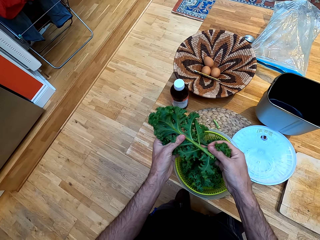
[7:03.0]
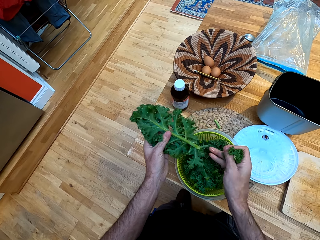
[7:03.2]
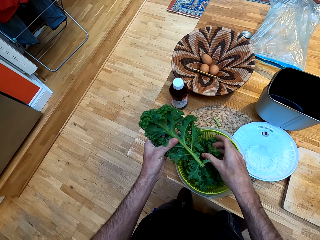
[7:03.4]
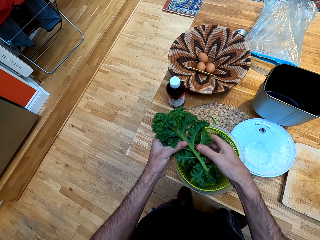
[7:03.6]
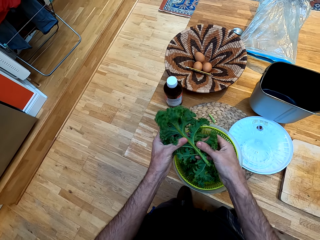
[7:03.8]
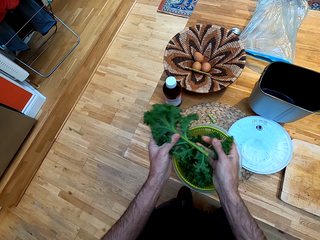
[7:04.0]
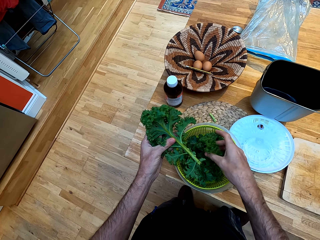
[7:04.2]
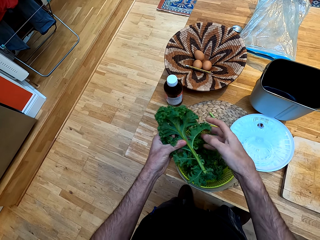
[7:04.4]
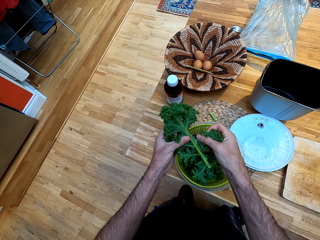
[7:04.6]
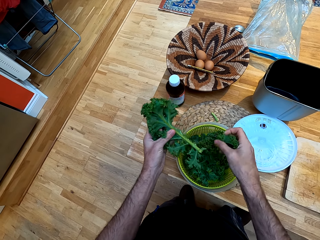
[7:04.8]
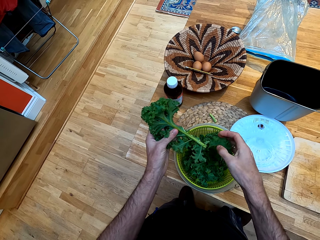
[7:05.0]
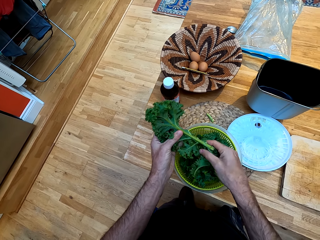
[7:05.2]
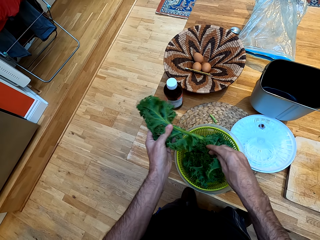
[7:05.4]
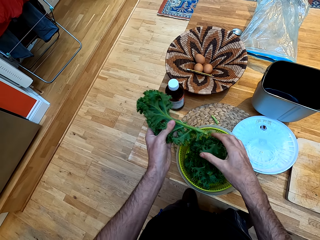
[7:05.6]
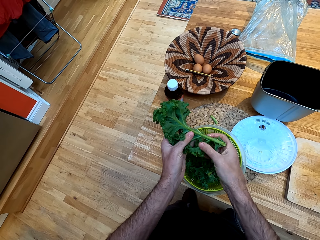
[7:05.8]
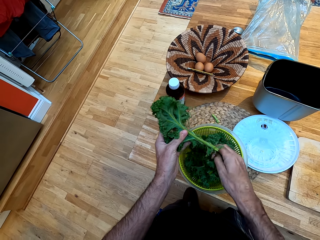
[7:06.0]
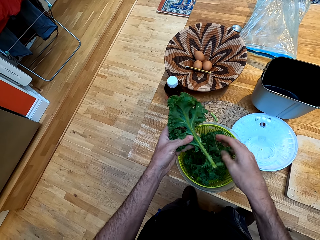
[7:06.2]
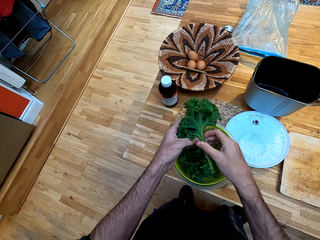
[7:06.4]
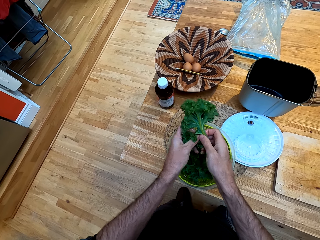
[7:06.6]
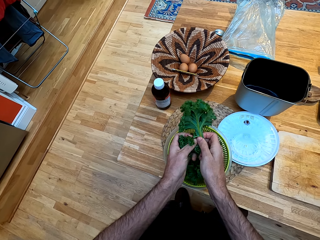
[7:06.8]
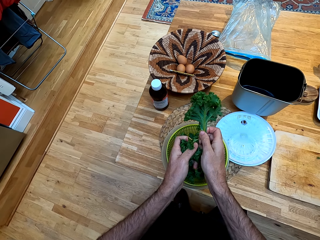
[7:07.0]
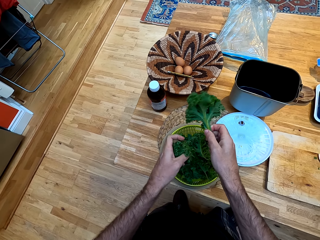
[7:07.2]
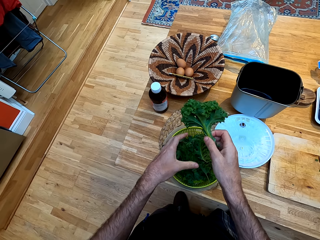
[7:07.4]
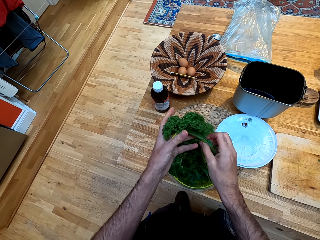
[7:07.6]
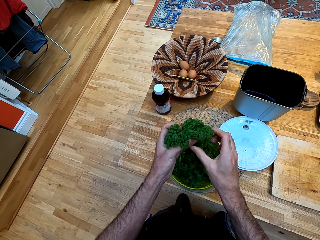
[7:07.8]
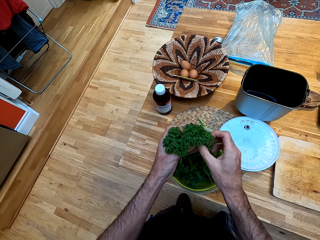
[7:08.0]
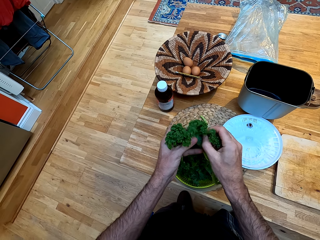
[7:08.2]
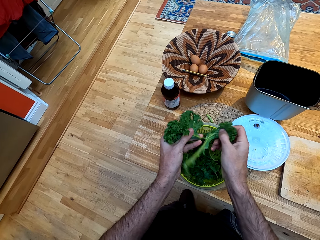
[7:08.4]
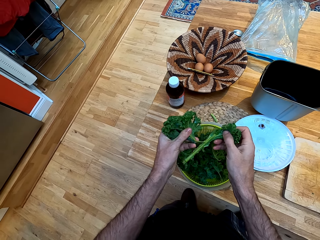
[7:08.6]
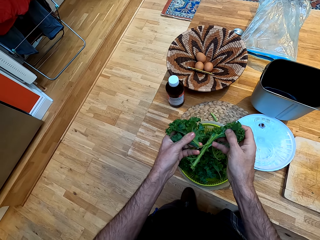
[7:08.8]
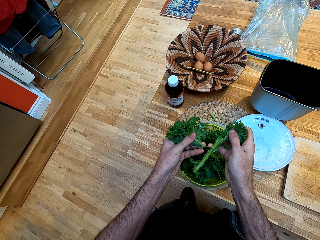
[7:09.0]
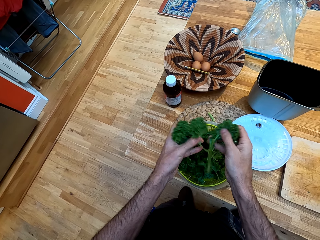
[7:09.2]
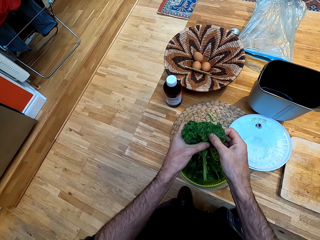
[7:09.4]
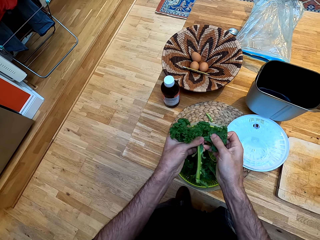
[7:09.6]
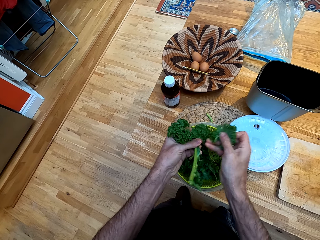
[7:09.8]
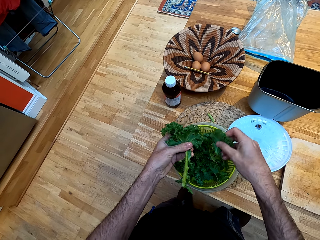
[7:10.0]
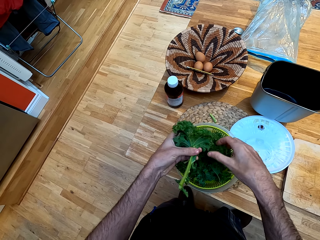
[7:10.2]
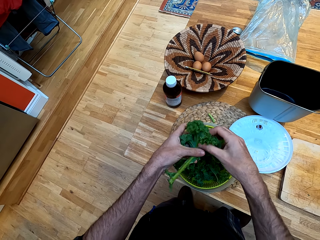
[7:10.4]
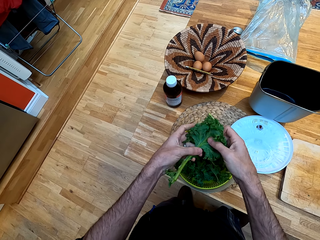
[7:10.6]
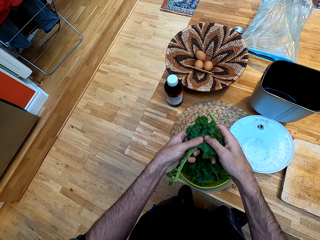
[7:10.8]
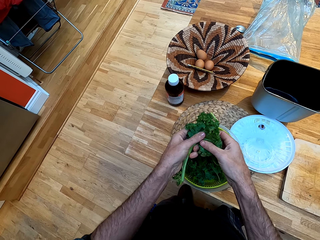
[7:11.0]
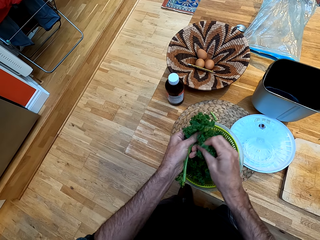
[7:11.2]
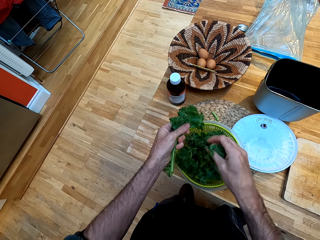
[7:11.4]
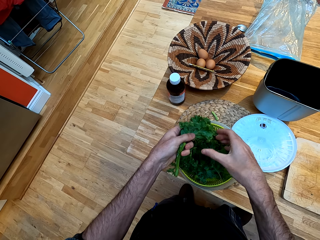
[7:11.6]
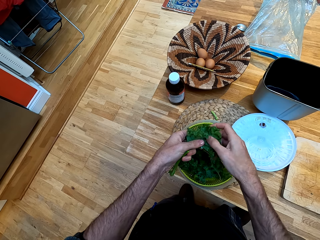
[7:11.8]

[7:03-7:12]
The camera wearer cuts a piece of kale. They remove the broccoli from the stalk. They drop the piece of kale in the plastic strainer. They cut a piece of kale and drop the piece of kale in the plastic strainer. They cut a piece of kale and drop the piece of kale in the plastic strainer. They cut a piece of kale and drop the piece of kale in the plastic strainer. They cut a piece of kale and drop the piece of kale in the plastic strainer. They cut a piece of kale and drop the piece of kale in the plastic strainer. They cut a piece of kale. They cut a piece of kale again. They drop the piece of kale in the plastic strainer. They cut a piece of kale and drop the piece of kale in the plastic strainer.

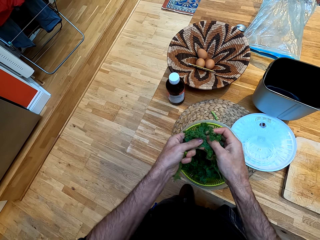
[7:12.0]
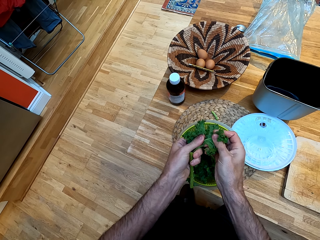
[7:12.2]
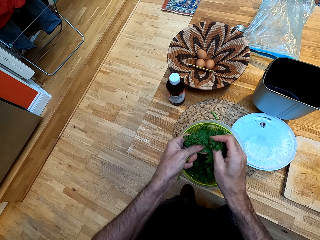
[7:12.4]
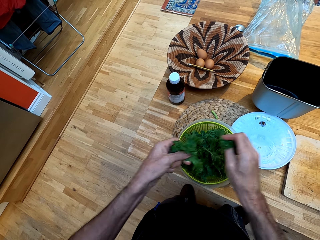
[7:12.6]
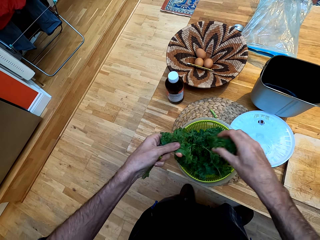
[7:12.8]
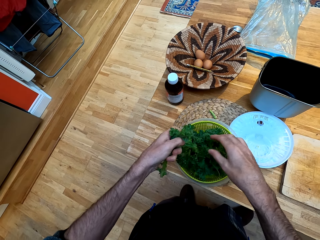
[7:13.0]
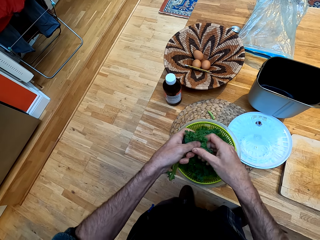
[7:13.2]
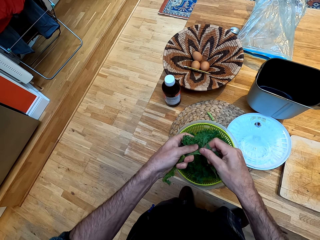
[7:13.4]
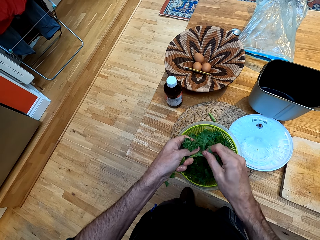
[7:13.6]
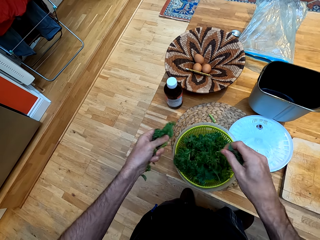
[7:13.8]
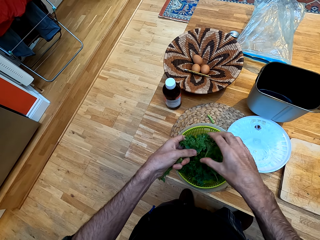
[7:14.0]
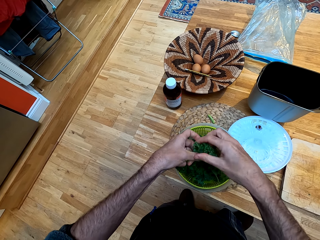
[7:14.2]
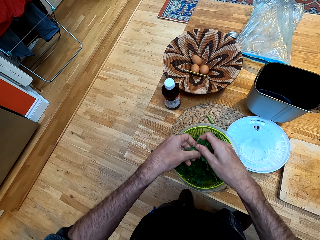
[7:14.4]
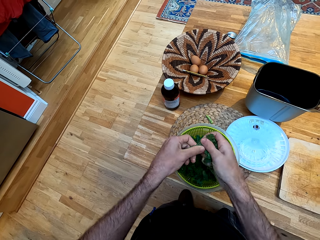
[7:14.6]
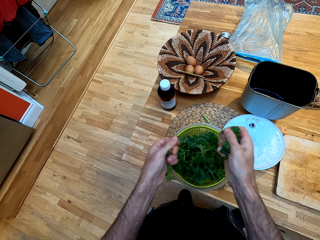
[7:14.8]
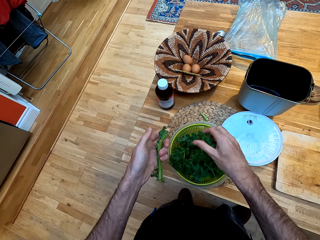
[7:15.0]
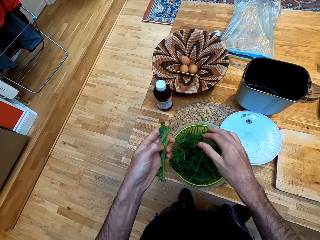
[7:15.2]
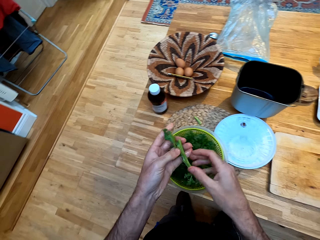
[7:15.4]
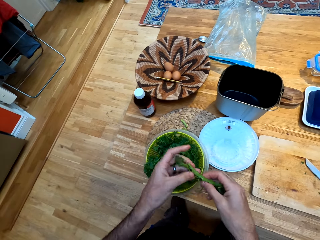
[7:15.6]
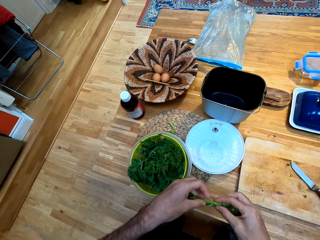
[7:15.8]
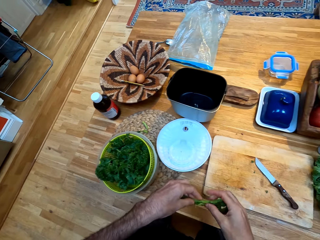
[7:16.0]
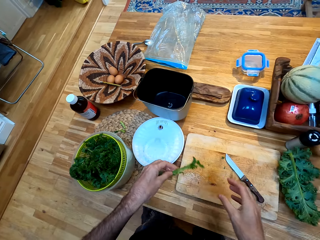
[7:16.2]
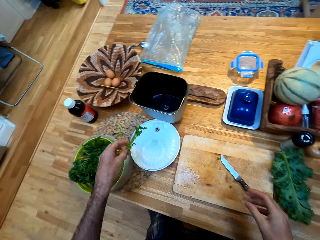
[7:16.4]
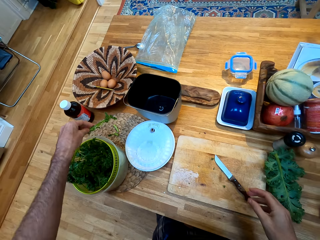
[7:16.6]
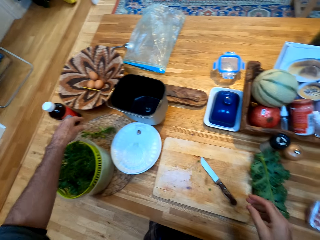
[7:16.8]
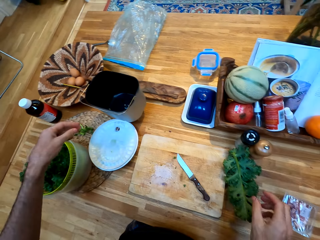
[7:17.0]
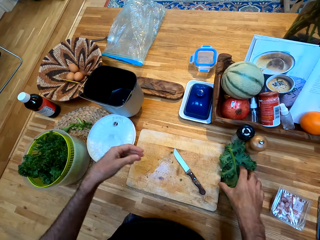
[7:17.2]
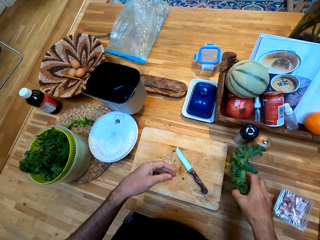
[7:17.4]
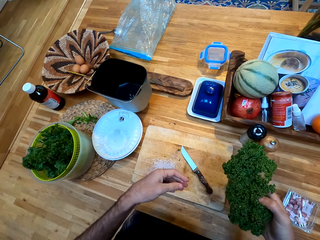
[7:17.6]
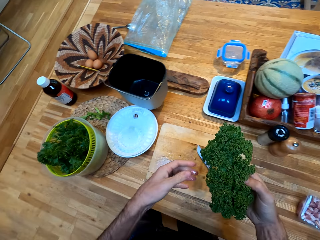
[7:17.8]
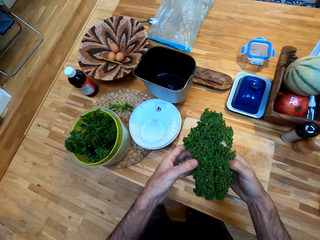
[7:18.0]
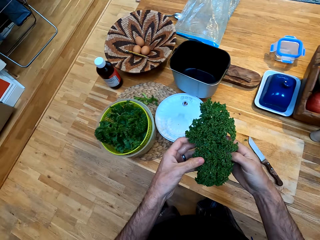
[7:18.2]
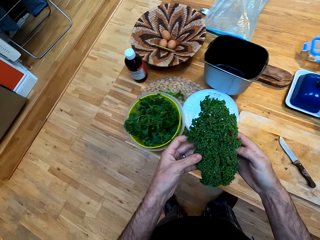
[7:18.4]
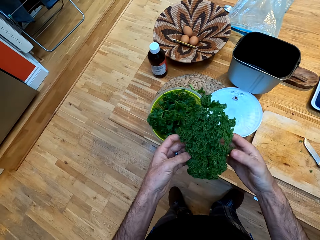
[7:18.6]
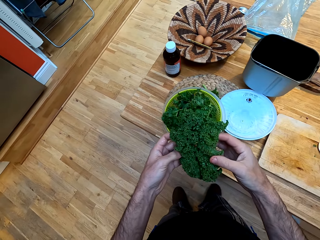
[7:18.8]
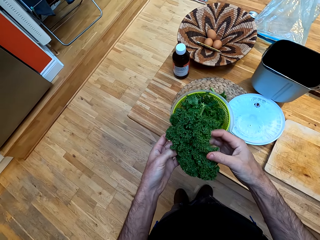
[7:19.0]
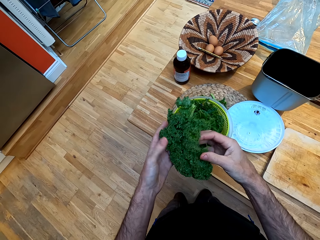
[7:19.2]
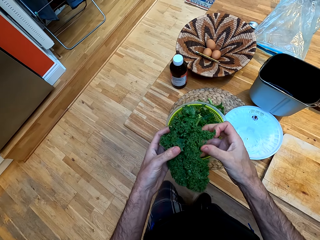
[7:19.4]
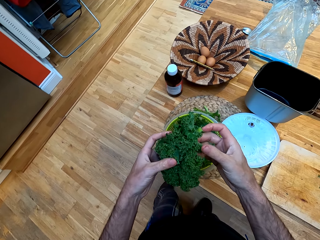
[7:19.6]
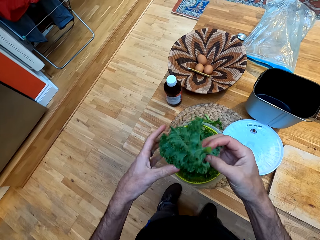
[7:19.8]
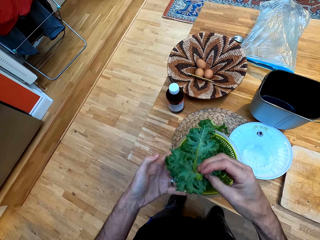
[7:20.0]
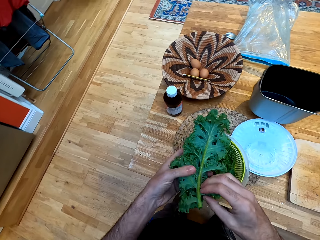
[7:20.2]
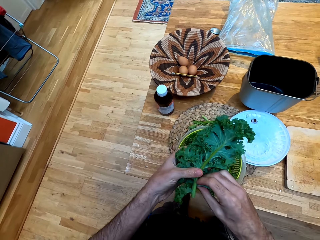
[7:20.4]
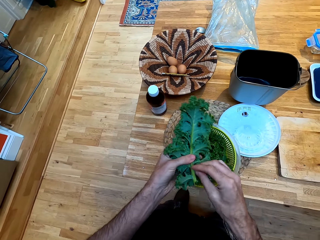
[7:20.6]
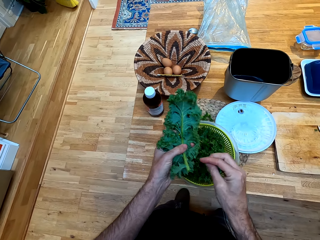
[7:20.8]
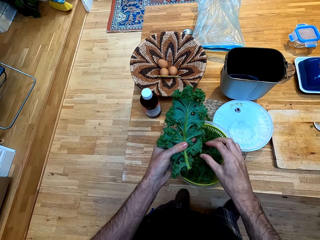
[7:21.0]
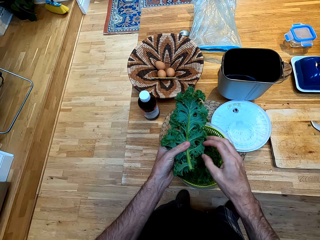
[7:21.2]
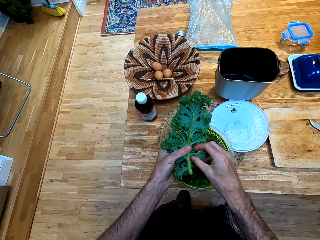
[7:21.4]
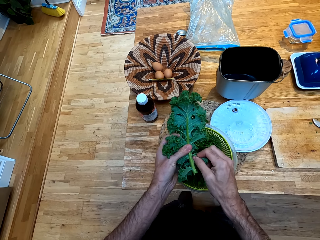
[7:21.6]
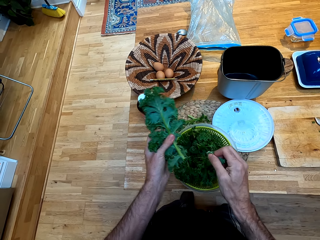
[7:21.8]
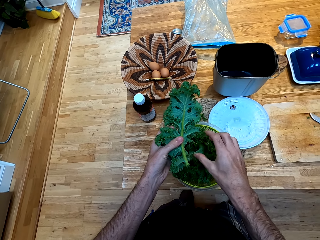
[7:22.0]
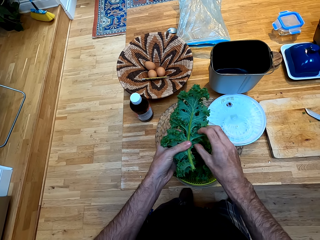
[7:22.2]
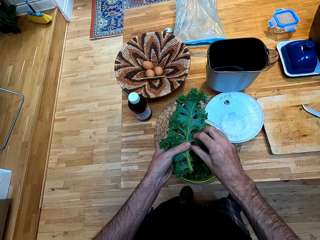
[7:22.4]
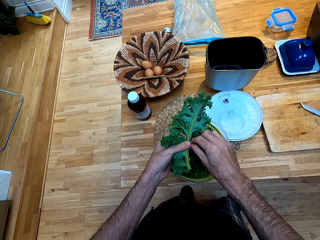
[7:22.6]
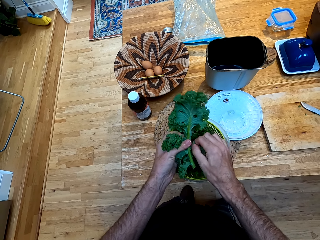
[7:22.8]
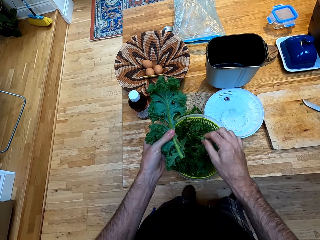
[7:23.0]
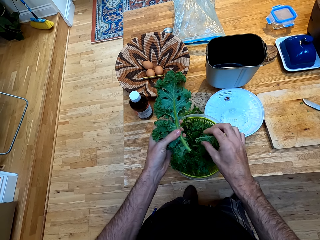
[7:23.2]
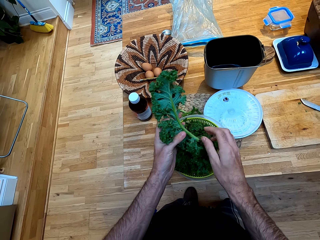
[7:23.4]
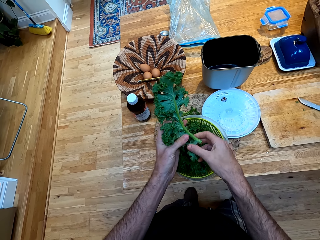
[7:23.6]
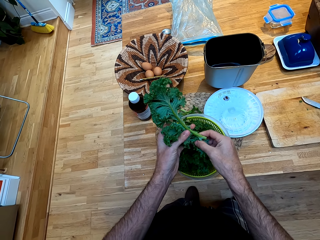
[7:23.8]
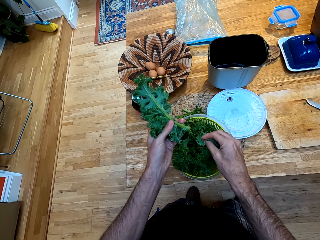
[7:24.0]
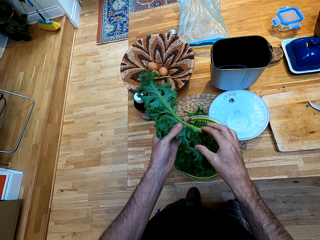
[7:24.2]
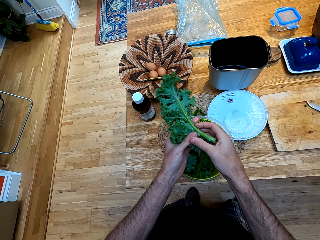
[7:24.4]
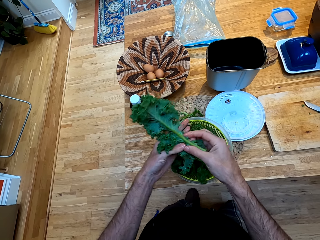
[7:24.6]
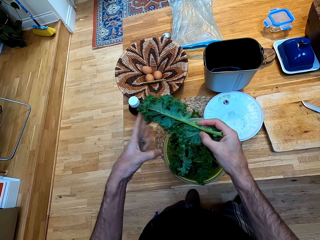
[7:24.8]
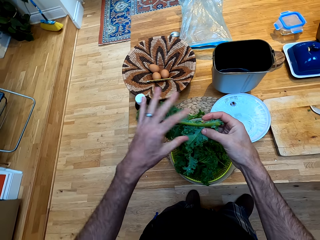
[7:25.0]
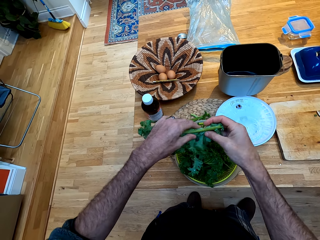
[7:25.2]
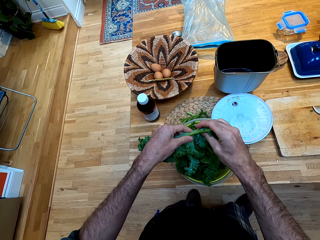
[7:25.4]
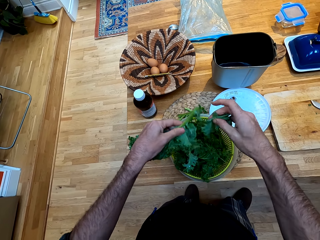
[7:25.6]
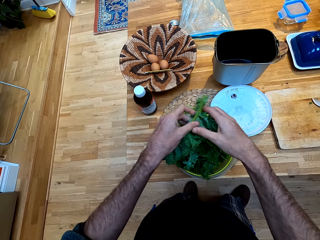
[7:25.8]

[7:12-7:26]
The camera wearer cuts a piece of kale and drops the piece of kale in the plastic strainer. They cut a piece of kale and drop the piece of kale in the plastic strainer. They cut a piece of kale and drop the piece of kale in the plastic strainer. They hold the stalk. They place a kale stick on the table mat. They pick up a kale. They look at the kale. They cut a piece of kale and drop the piece of kale in the plastic strainer. They cut a piece of kale and drop the piece of kale in the plastic strainer. They cut a piece of kale and drop the piece of kale in the plastic strainer. They cut a piece of kale and drop the piece of kale in the plastic strainer. They turn the kale. They cut a piece of kale.
